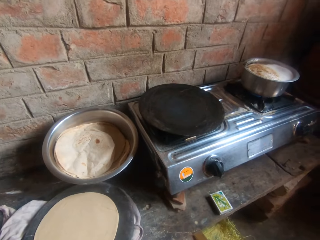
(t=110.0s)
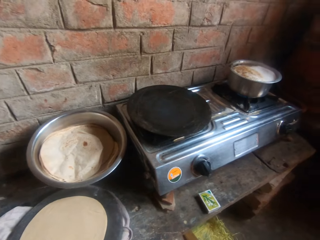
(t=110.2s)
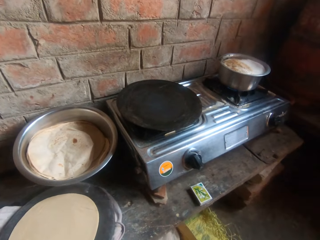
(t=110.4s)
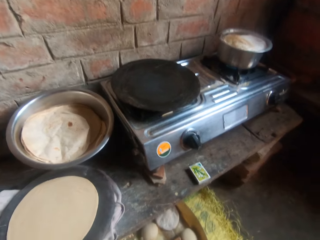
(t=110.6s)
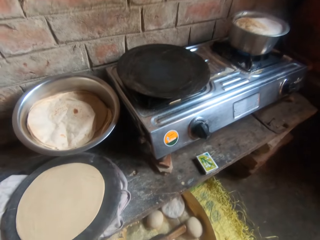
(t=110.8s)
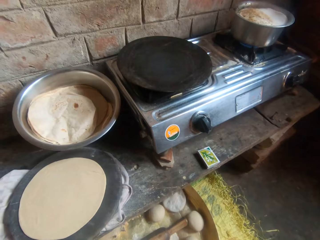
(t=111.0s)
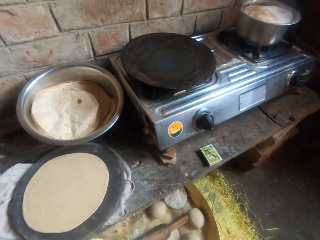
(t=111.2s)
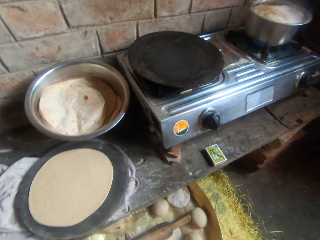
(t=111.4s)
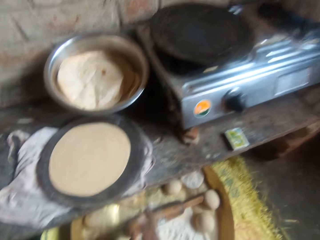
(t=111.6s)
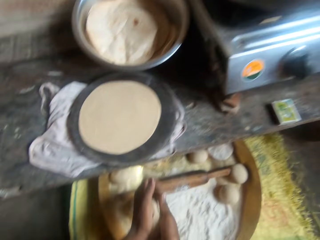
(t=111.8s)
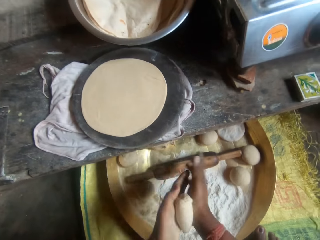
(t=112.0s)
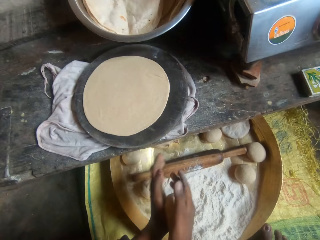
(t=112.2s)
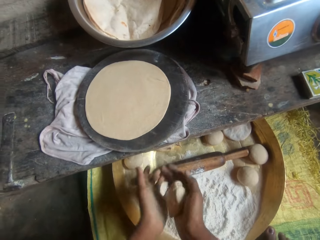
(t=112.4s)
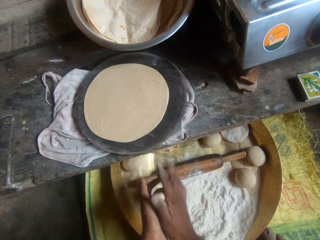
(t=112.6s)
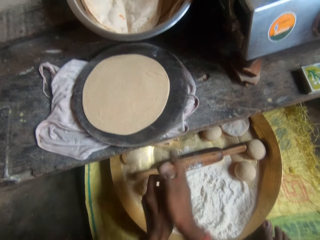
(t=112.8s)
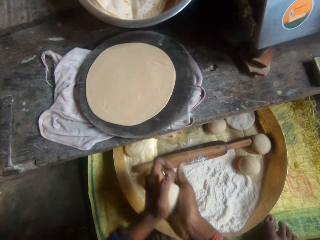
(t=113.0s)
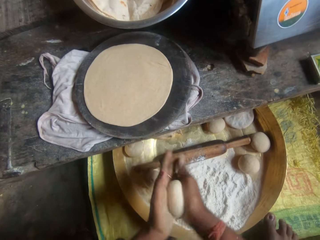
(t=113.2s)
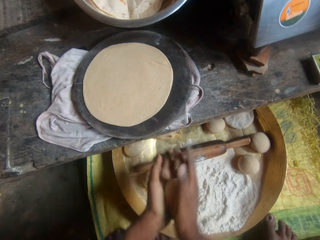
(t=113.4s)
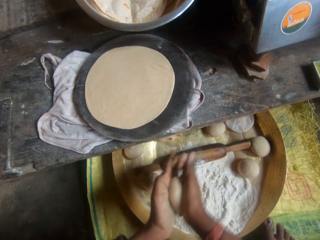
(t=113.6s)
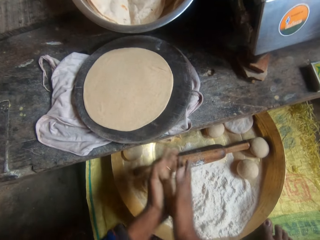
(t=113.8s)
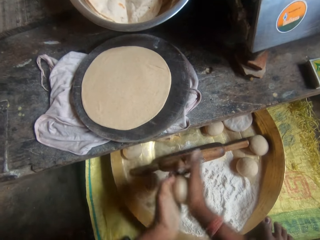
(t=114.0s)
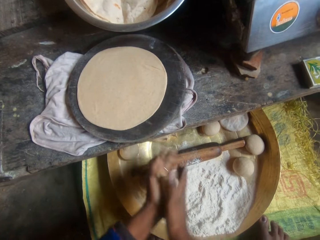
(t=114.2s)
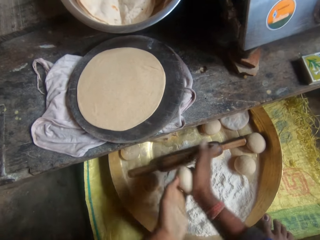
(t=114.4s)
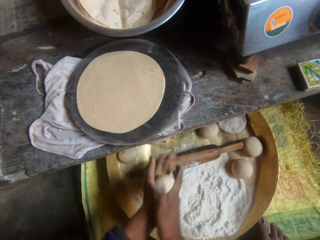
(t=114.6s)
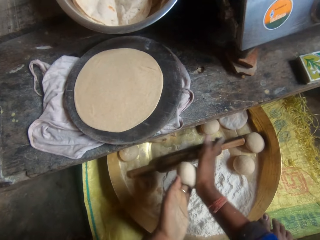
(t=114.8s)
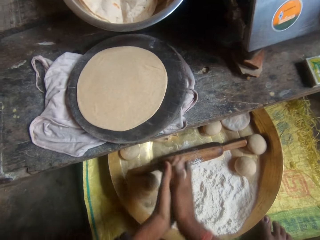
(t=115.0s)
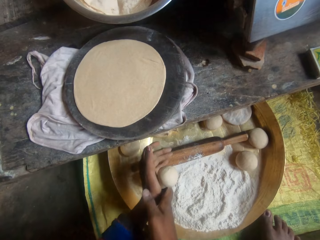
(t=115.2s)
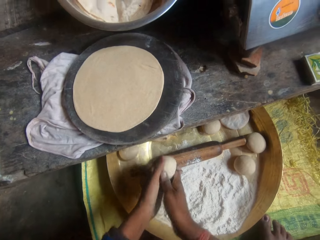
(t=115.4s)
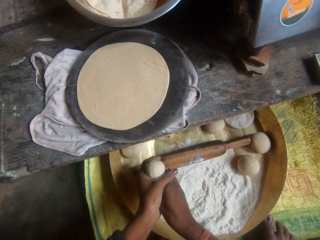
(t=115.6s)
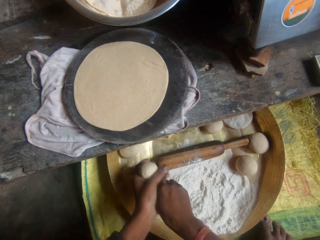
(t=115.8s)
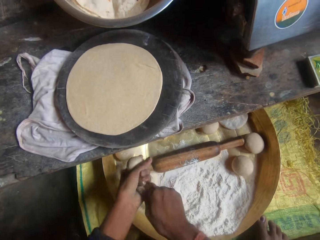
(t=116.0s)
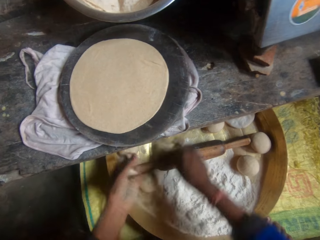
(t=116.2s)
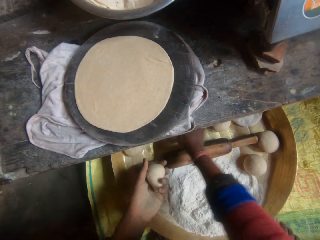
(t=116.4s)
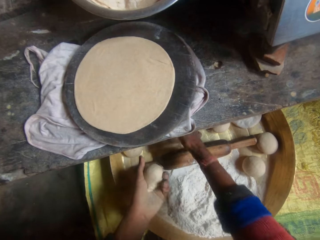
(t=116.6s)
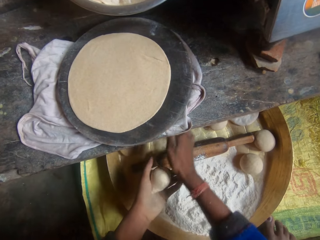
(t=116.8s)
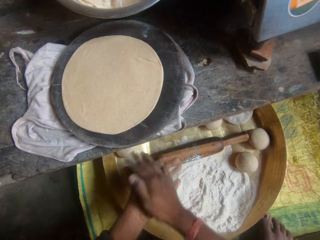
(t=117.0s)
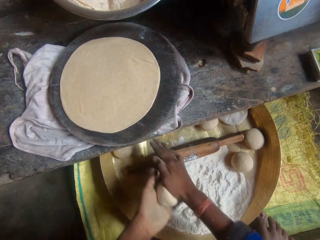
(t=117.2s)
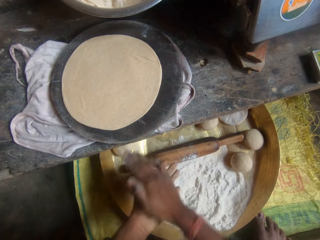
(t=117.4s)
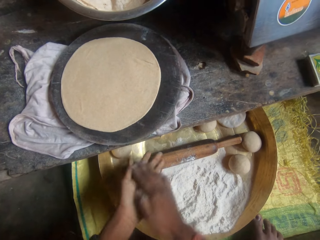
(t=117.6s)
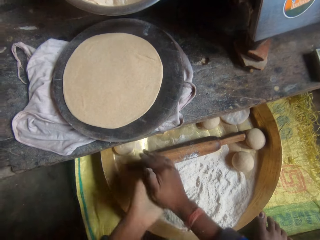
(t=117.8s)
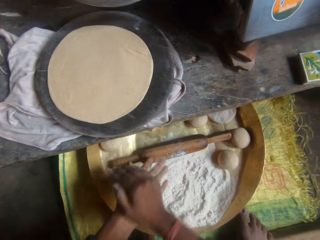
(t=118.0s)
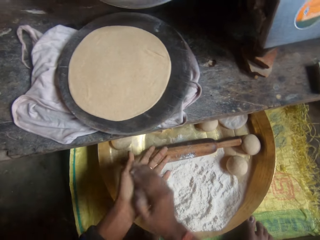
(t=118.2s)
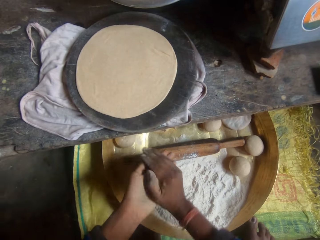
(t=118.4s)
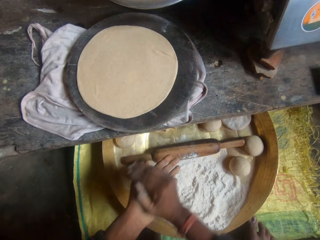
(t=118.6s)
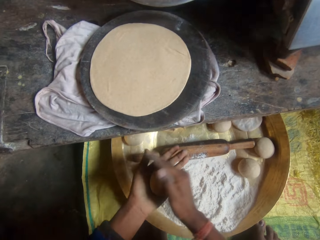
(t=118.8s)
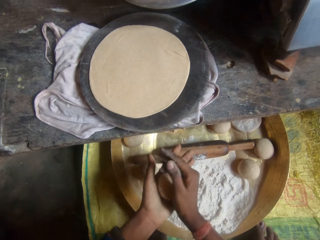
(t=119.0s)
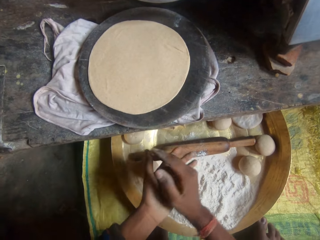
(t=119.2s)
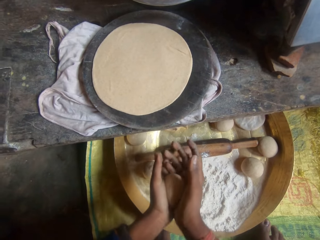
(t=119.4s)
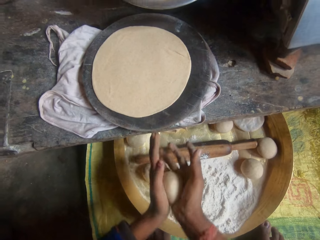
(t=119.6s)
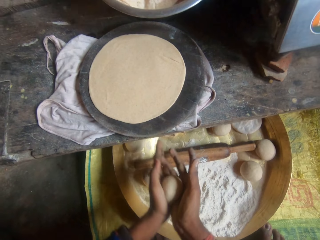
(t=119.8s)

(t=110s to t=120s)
A woman talks to the camera wearer. The camera wearer rolls the dough with her hands. She talks to the woman. She rolls the dough with her hands. She cuts the excess dough with her hands. She moves her hand forward. She places the dough on the bigger piece of dough. She moves her hand towards her. She rolls the dough with her hands.

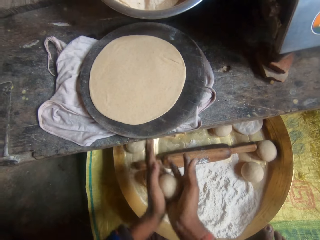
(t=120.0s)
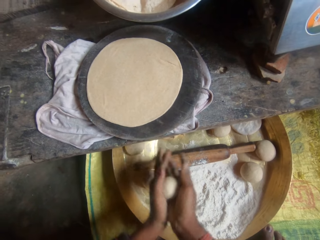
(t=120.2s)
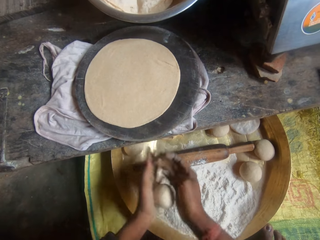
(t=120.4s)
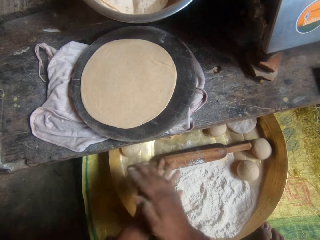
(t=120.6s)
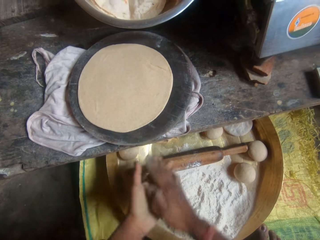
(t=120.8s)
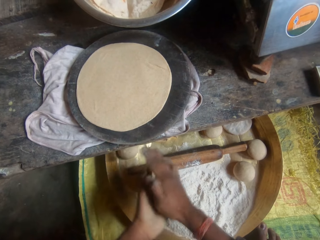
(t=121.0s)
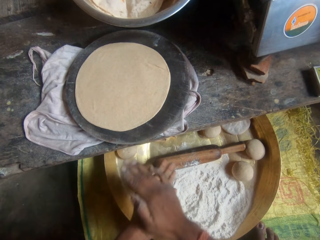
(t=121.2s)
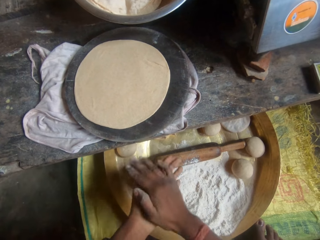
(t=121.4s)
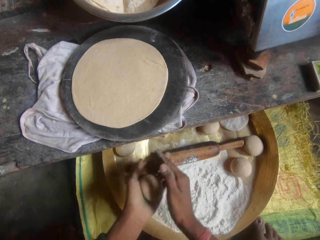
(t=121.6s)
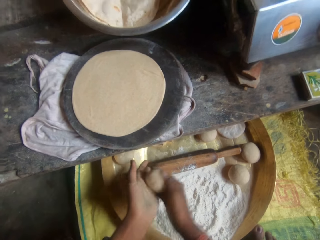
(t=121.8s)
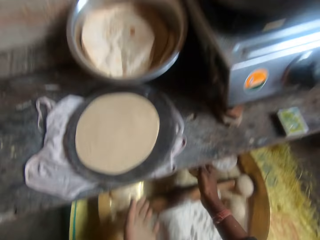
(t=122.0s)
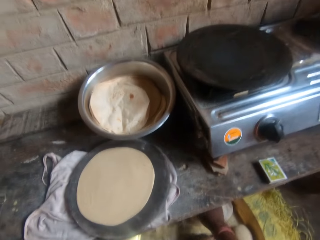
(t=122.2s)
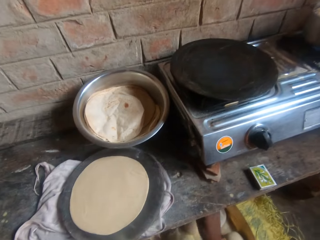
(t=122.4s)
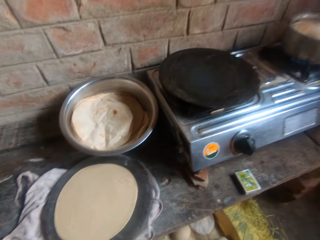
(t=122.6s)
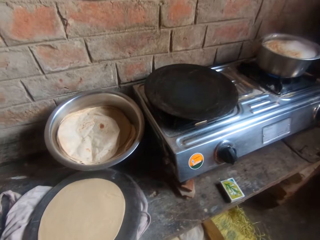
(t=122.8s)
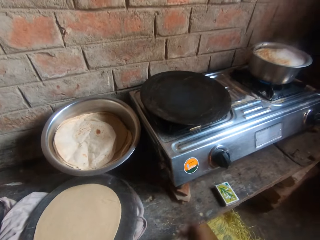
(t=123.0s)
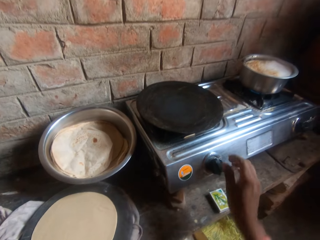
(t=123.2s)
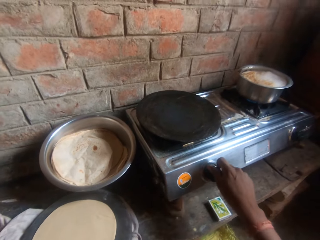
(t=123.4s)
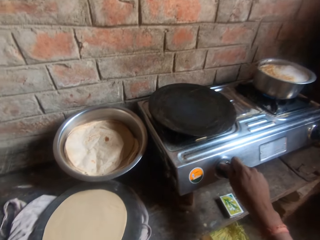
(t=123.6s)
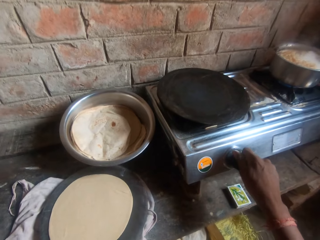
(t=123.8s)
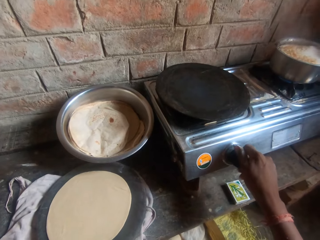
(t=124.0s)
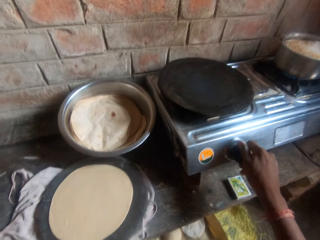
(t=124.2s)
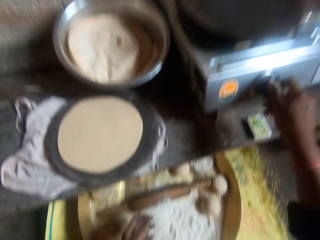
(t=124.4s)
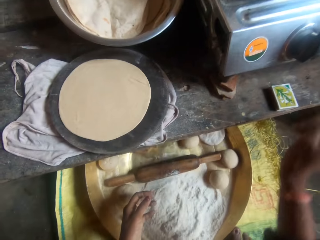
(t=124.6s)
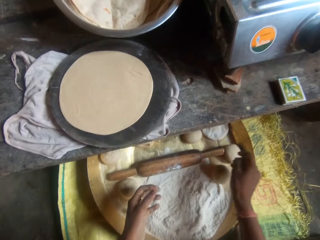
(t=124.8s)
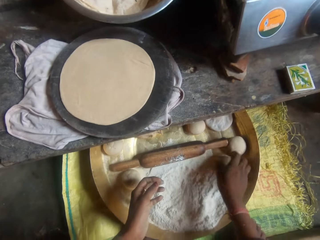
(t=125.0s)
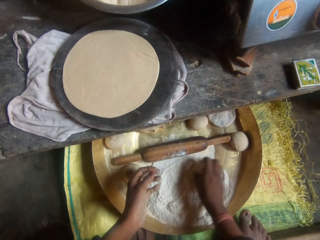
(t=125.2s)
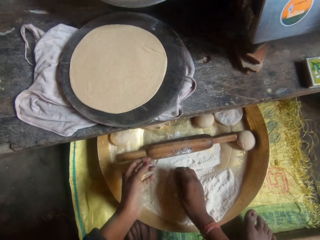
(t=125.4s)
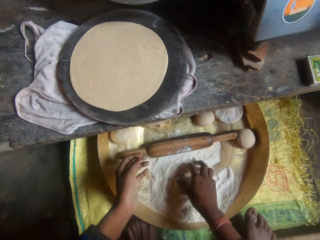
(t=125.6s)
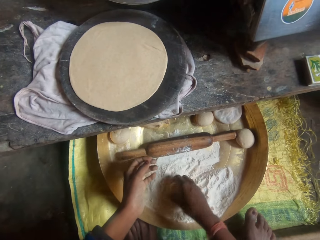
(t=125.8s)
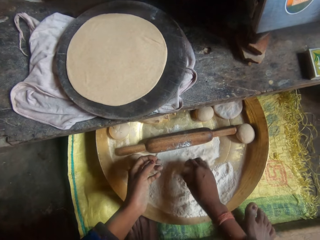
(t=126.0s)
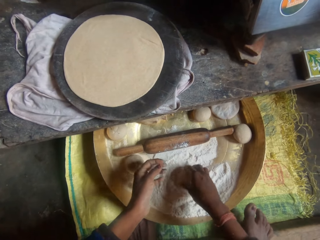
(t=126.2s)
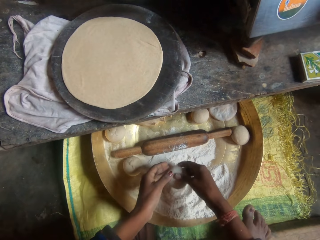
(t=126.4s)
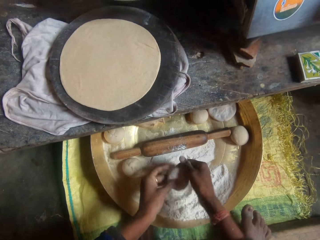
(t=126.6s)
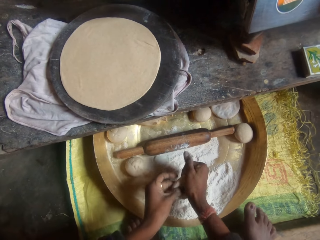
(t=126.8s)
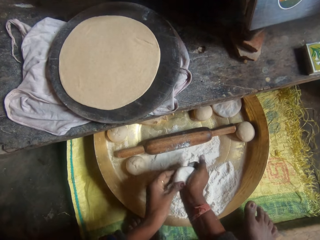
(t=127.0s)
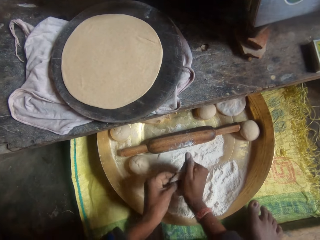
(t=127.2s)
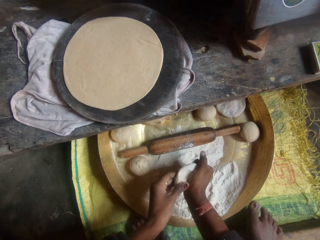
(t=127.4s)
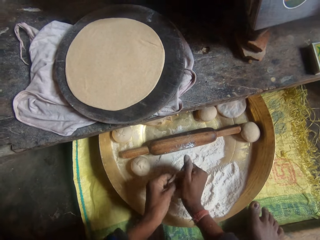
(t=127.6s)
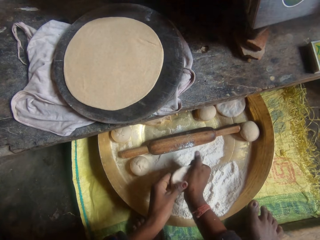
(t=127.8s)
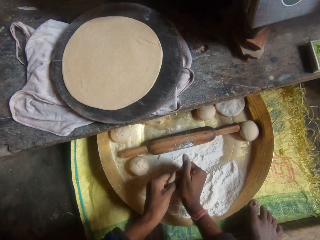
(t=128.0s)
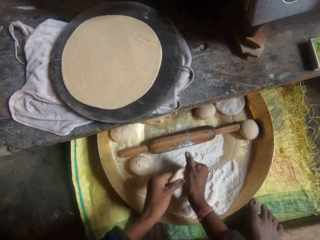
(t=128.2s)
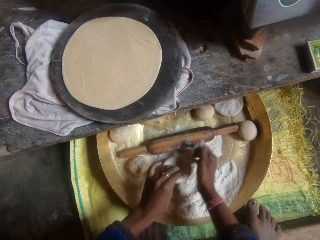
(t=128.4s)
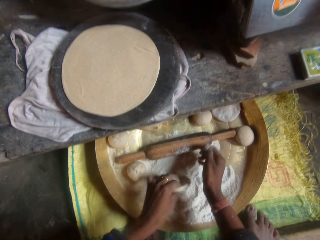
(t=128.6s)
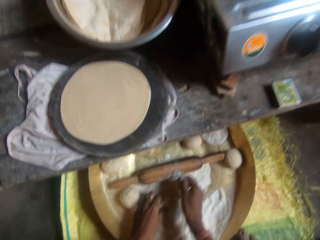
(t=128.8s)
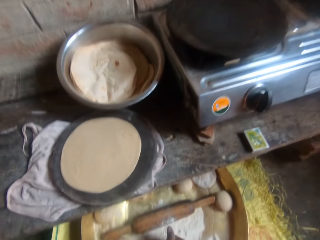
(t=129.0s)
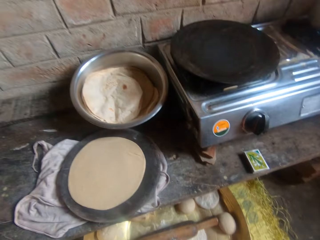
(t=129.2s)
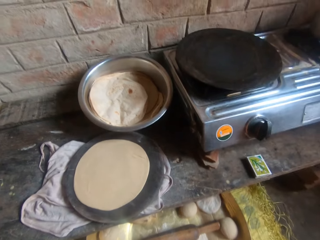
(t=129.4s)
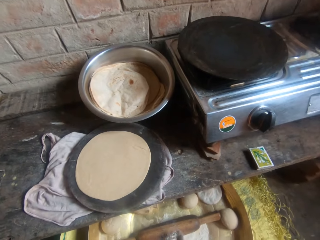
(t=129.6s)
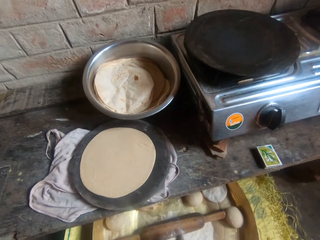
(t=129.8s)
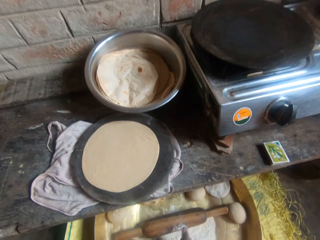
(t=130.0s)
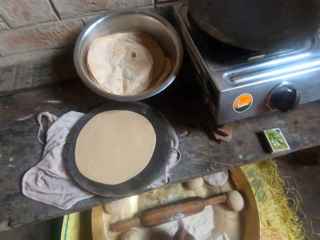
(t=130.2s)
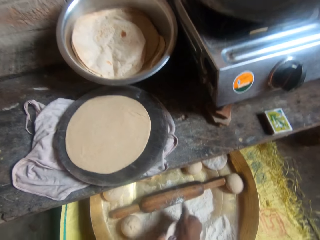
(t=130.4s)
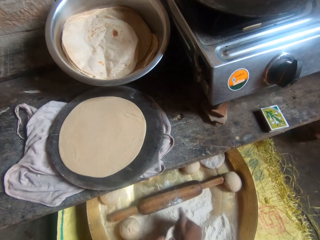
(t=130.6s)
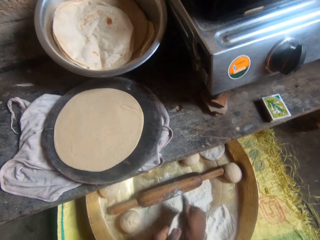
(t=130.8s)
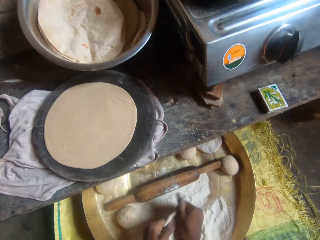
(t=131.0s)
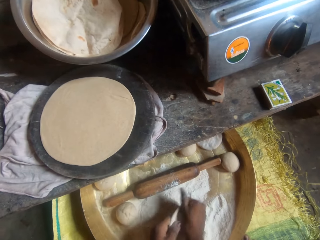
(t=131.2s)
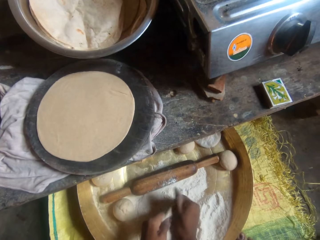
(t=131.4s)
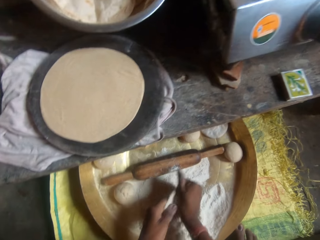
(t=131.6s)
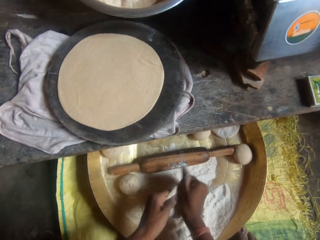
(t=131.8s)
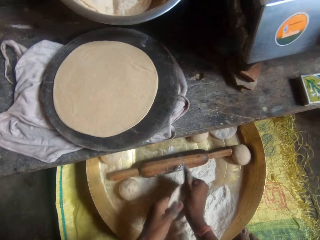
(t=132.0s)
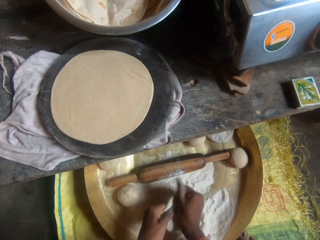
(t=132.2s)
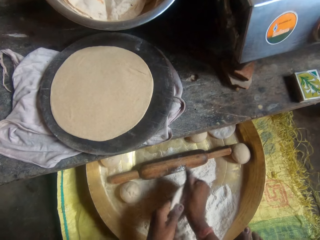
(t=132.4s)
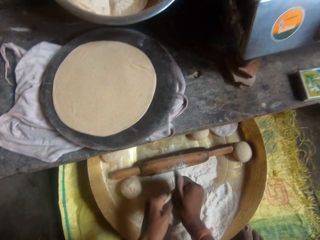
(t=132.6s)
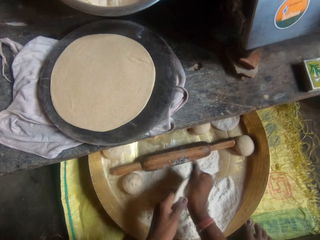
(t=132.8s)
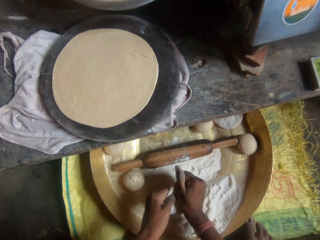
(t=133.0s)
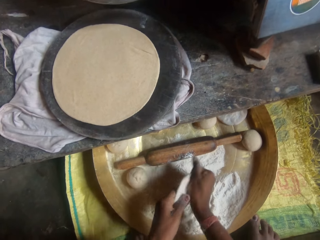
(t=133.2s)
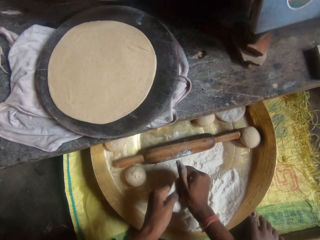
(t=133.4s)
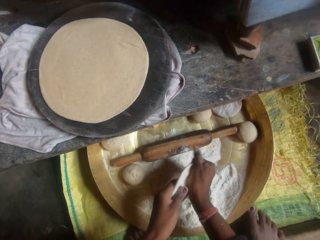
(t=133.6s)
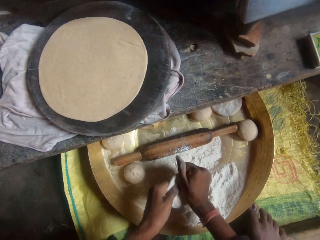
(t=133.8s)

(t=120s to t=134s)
The camera wearer moves her hand forward. They place the dough on the tray. They stare at the flat pan. They move her right hand forward. They turn the knob on the gas cooker. They lower her hand. They pick up the dough. They roll the dough in flour inside the bucket. They hold the dough with both her hands. They press on the dough with her hands. They knead the dough with his hands. They move the dough around on the flour. They stare at the flat pan. They press on the dough with her hands.
